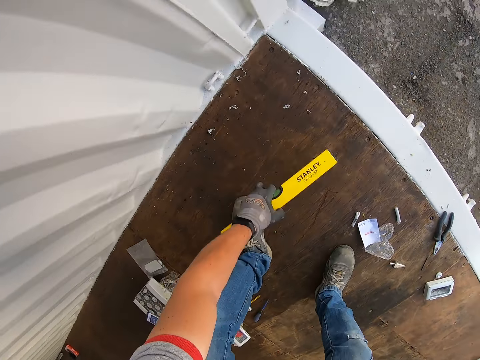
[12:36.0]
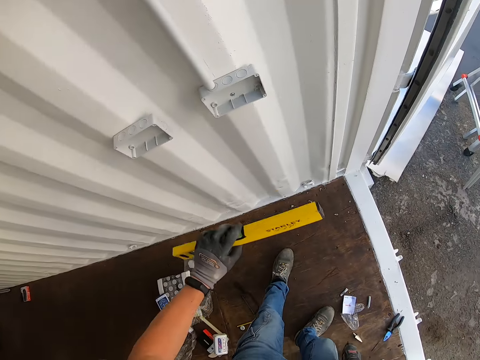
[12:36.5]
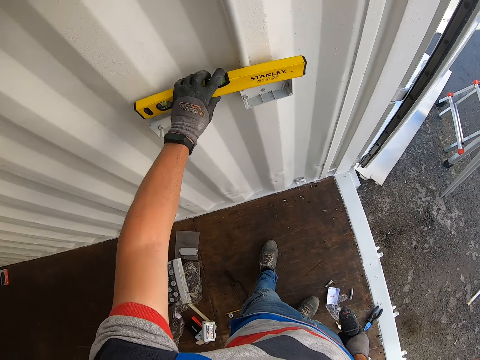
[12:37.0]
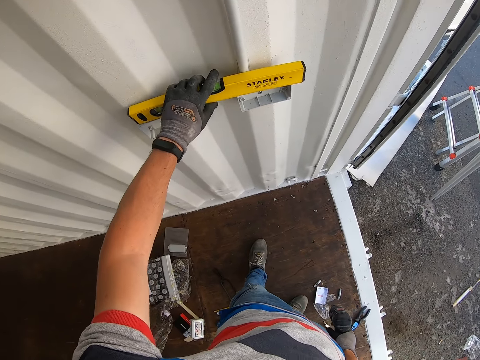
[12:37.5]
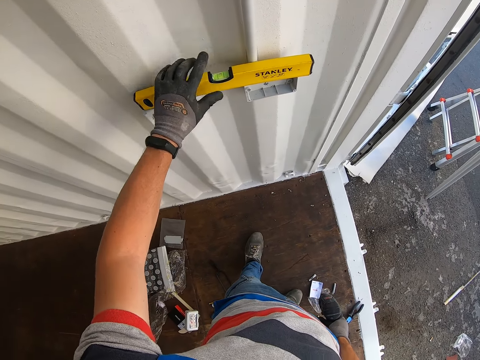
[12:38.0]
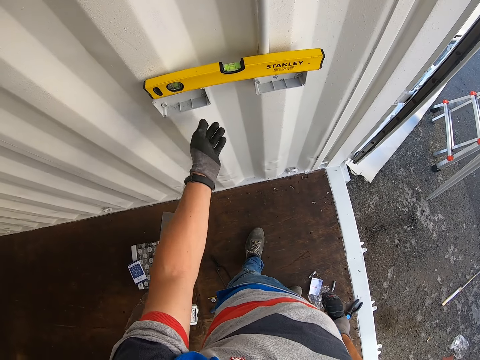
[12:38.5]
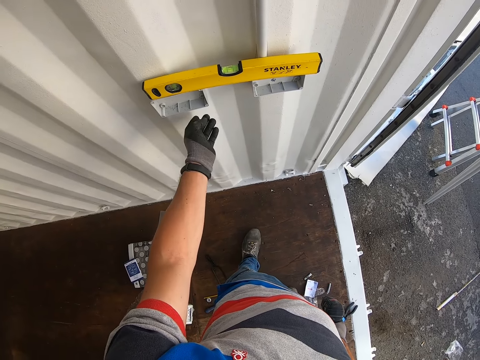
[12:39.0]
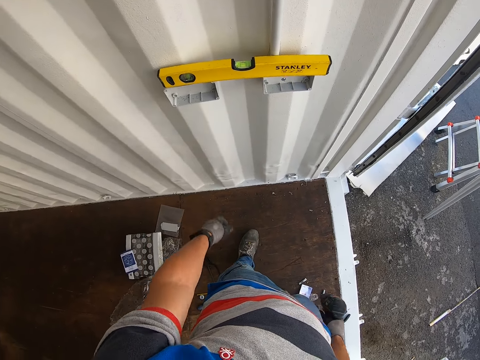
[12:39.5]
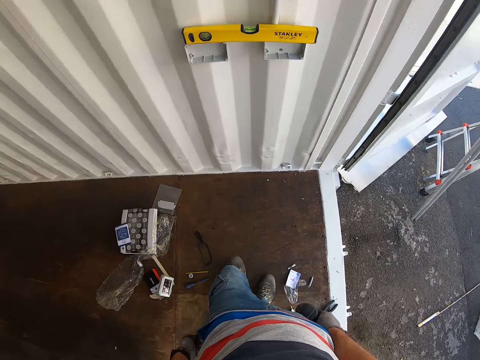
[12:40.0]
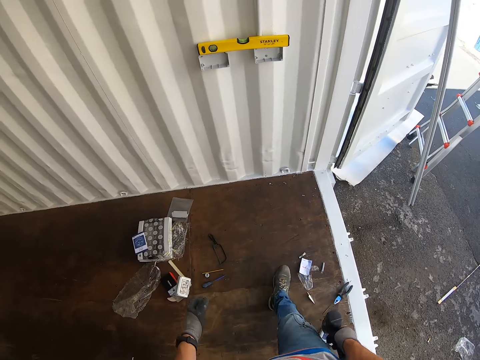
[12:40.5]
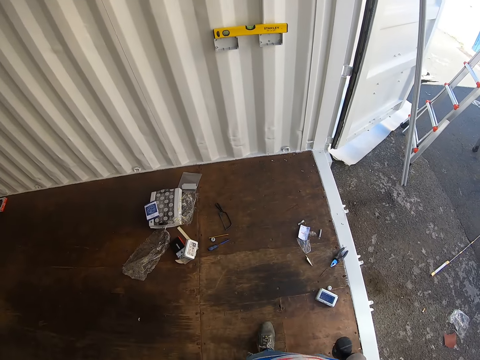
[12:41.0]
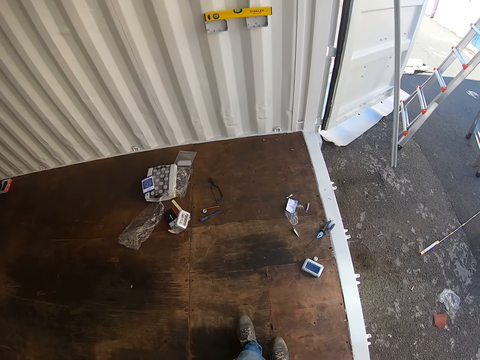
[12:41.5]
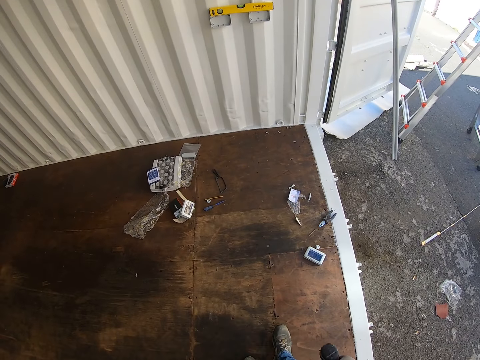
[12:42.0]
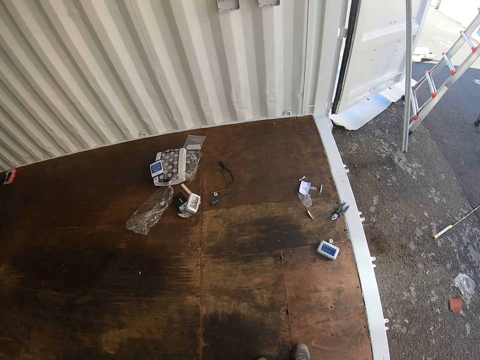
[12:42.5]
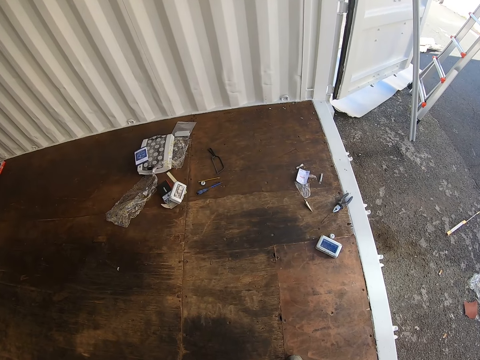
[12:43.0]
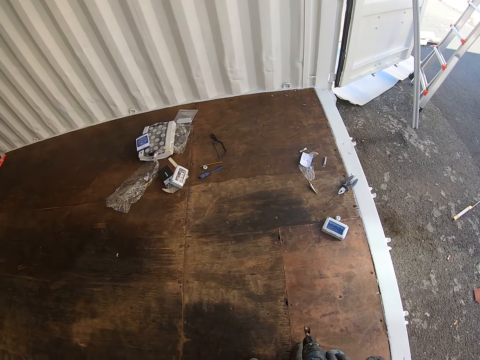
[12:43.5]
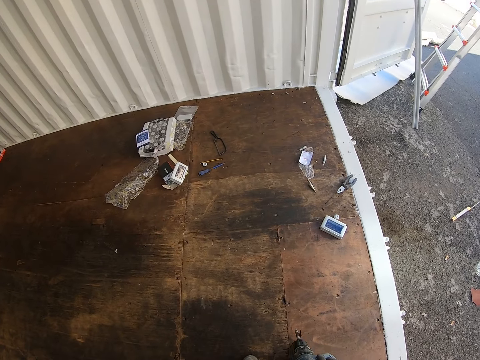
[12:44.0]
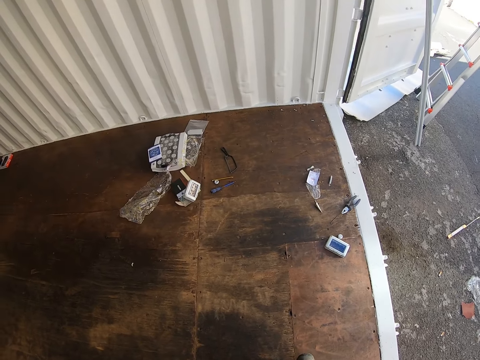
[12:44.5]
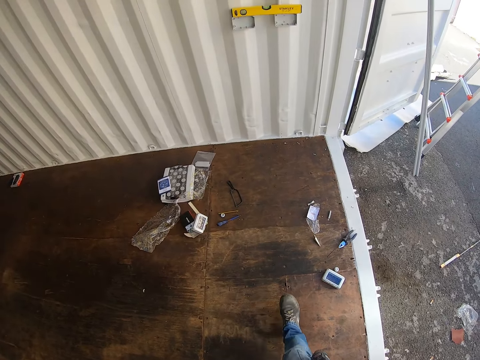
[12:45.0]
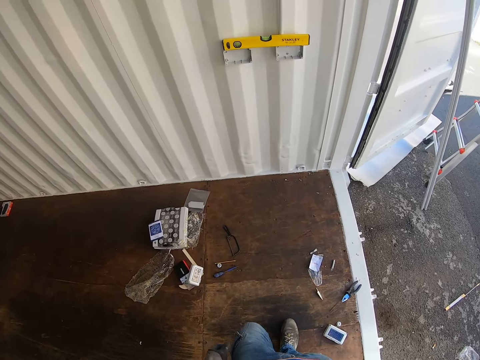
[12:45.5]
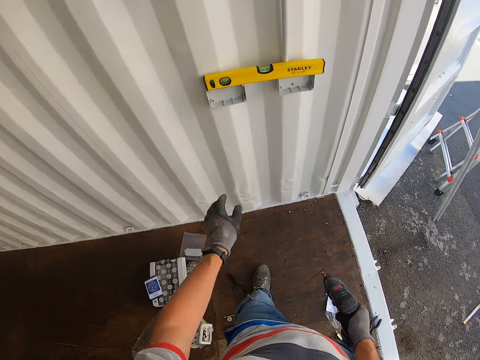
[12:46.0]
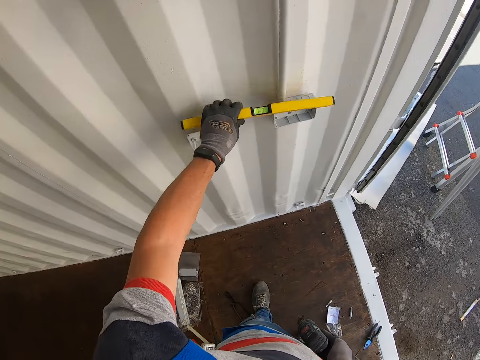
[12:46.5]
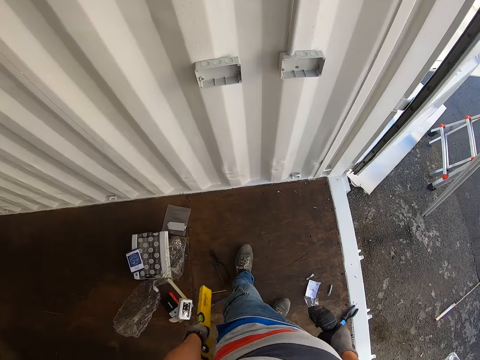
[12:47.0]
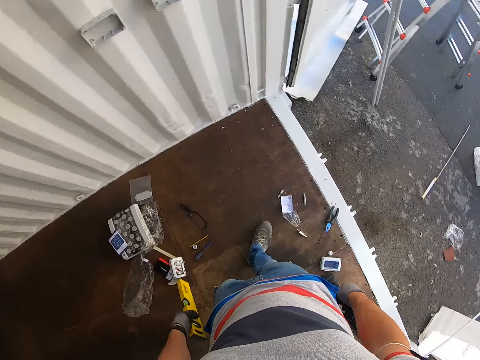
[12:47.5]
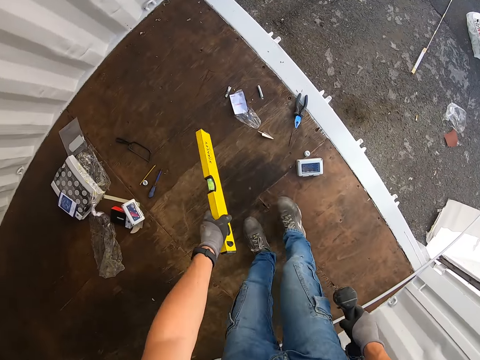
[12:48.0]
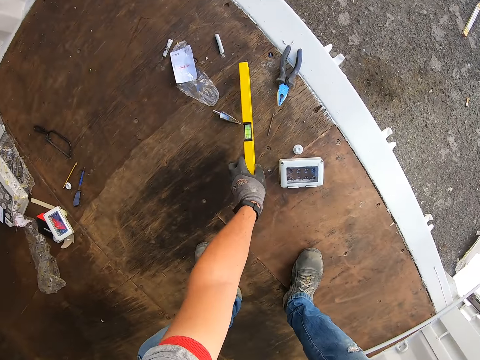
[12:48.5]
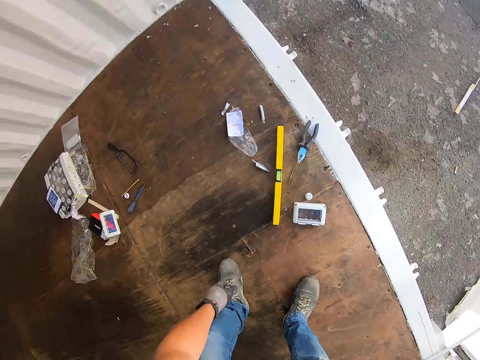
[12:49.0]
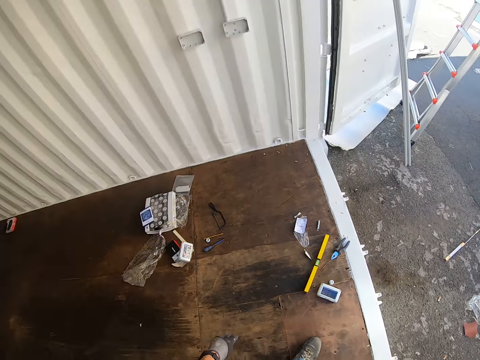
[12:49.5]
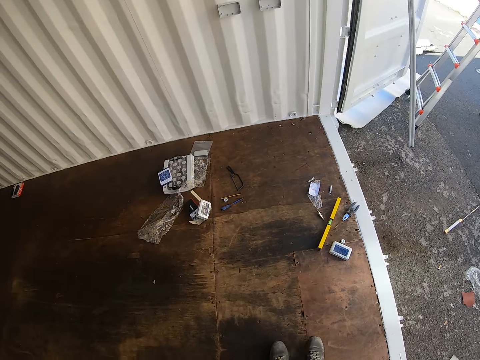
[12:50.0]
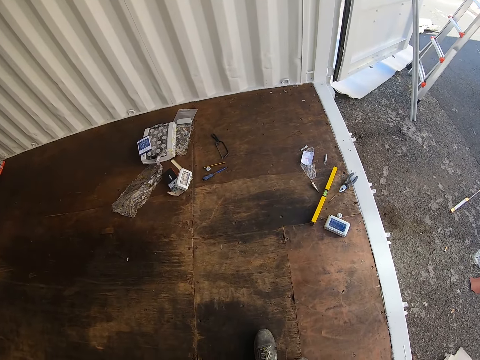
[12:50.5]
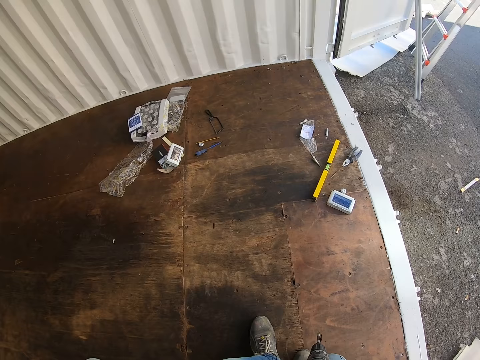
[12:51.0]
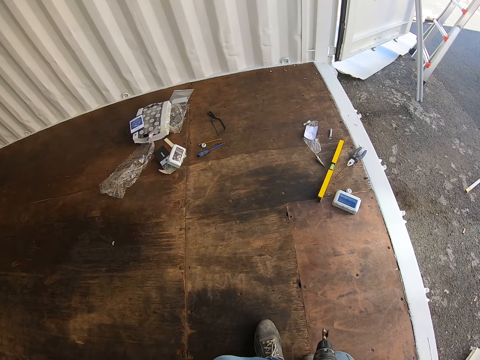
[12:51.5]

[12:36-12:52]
The camera wearer picks up the spirit level. They put the spirit level on the wall. They move back in the room. They take the spirit level from the wall. They drop the spirit level on the floor.

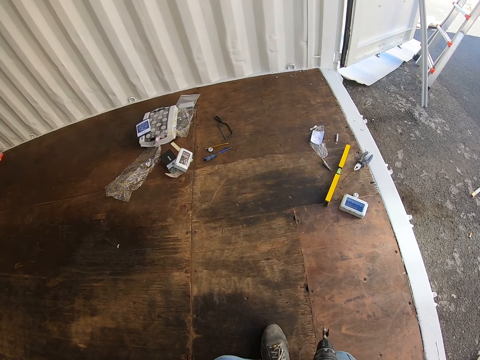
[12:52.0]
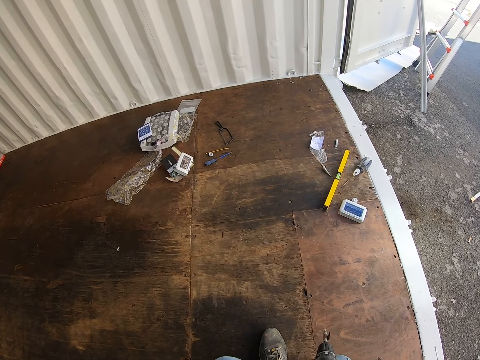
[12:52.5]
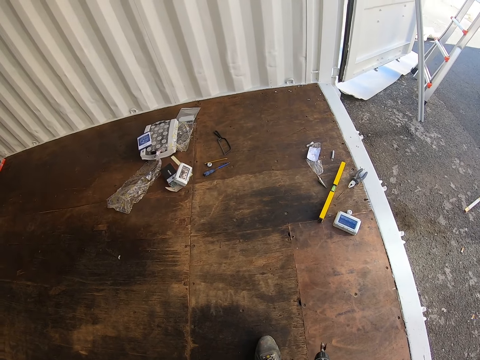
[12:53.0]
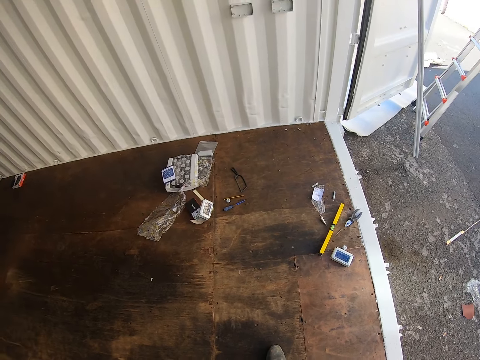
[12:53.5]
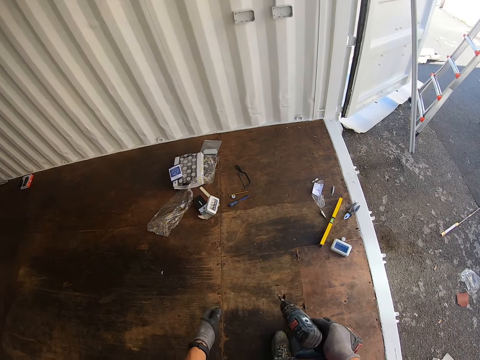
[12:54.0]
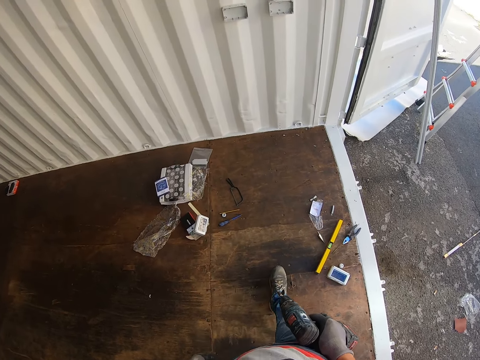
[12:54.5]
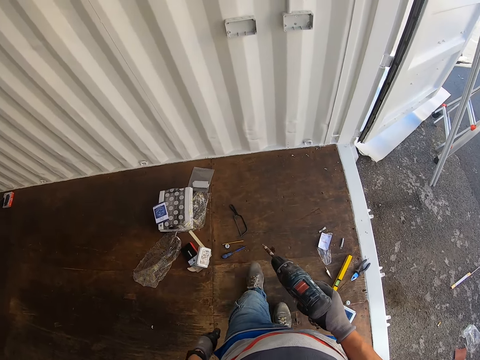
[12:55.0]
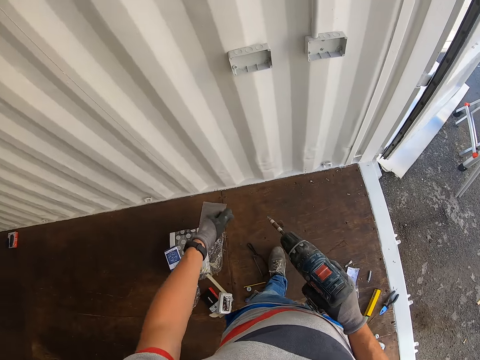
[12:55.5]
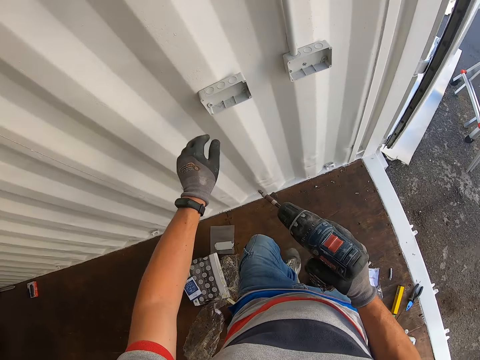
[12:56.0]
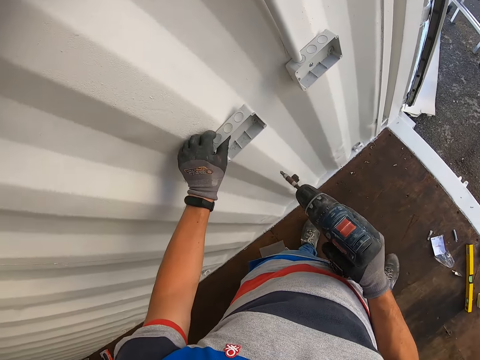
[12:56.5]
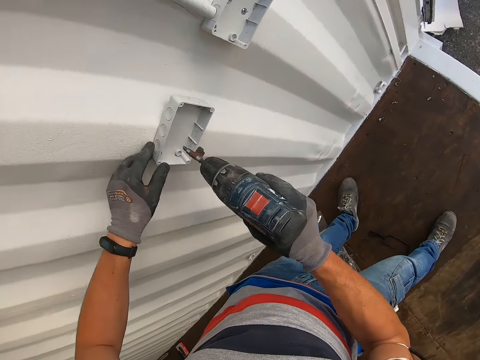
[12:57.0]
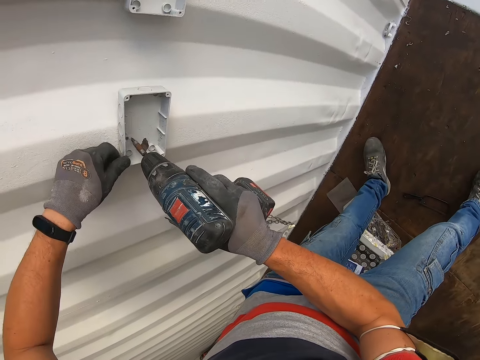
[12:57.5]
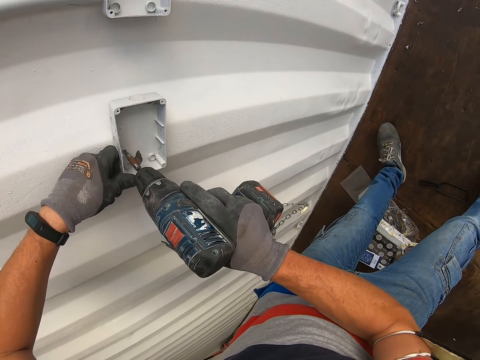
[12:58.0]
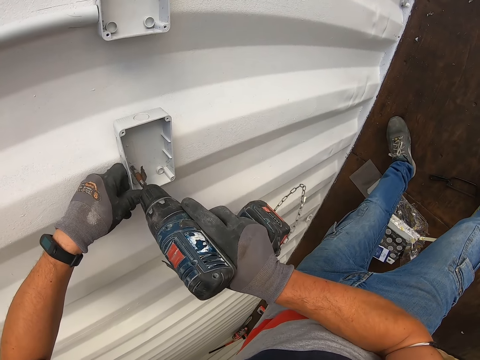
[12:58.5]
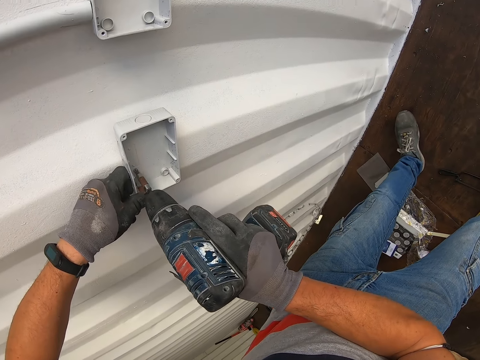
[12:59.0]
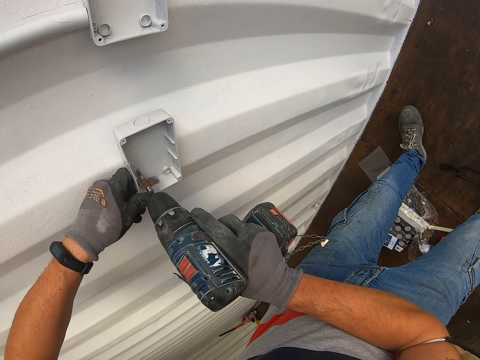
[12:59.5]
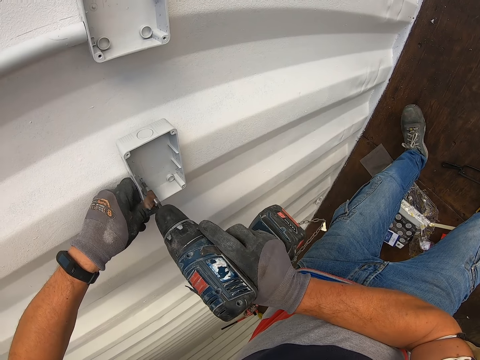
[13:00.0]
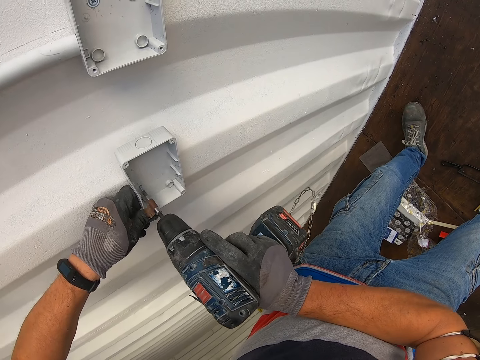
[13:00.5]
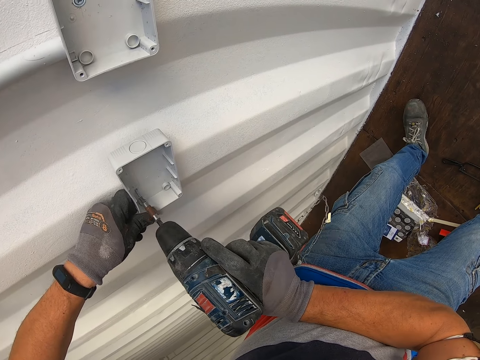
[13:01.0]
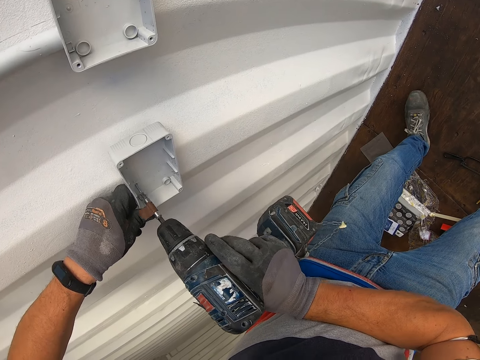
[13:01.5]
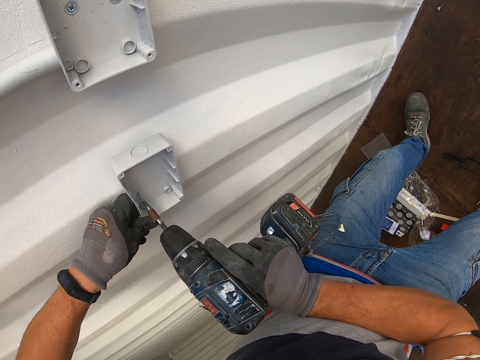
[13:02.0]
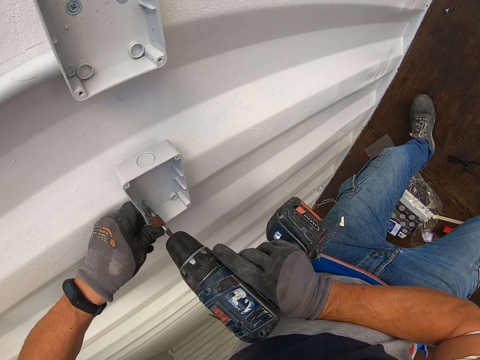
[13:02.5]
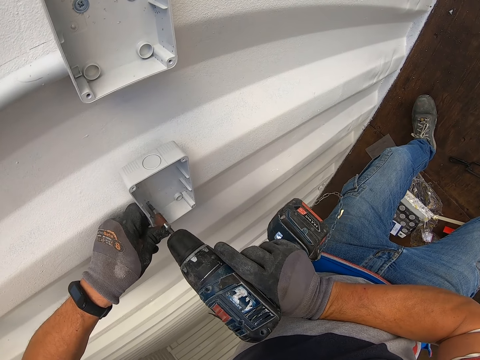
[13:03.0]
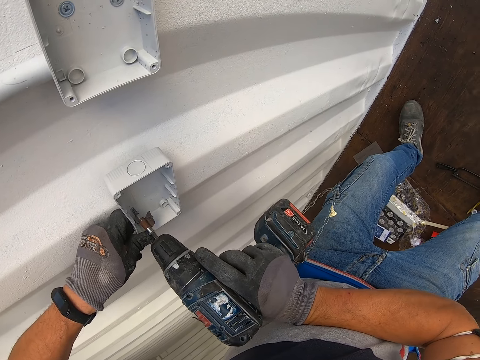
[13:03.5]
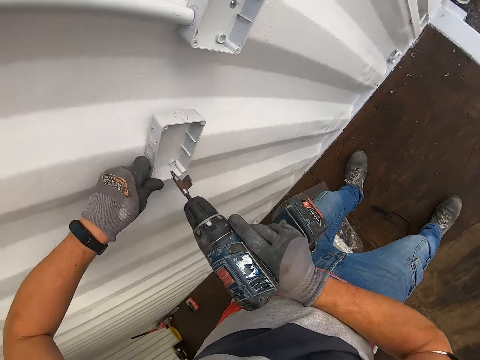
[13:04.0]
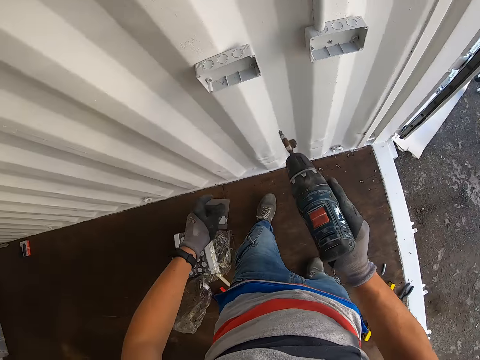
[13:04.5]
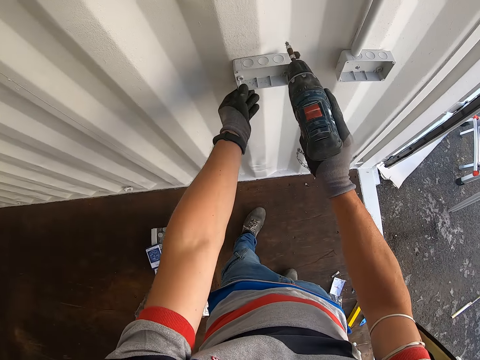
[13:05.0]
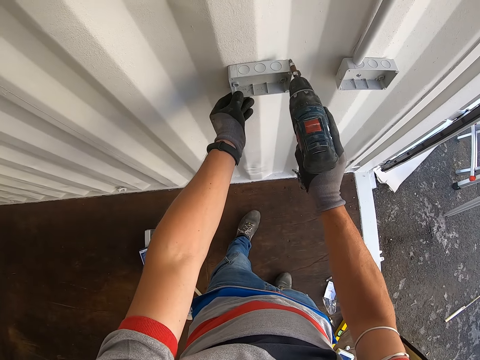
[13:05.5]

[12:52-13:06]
The camera wearer stares at the floor. They tighten the nut on the socket box.
